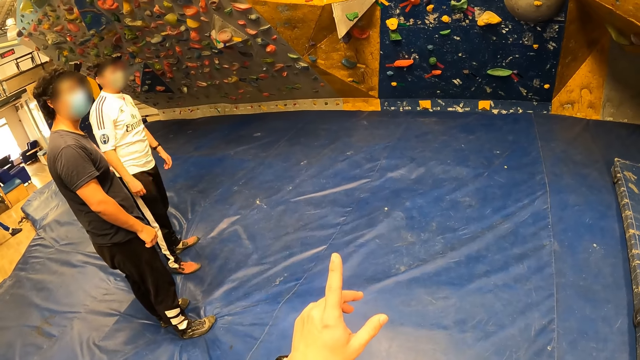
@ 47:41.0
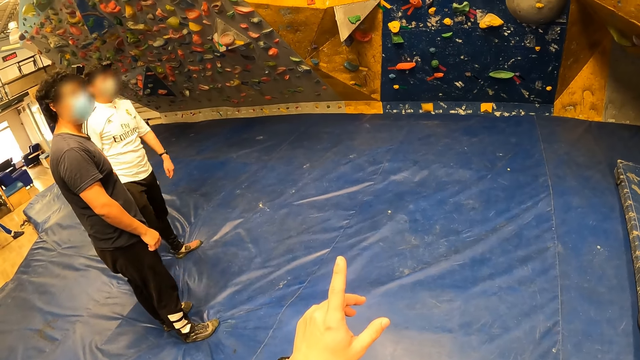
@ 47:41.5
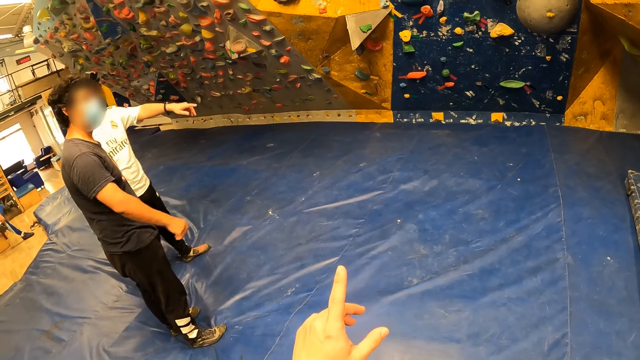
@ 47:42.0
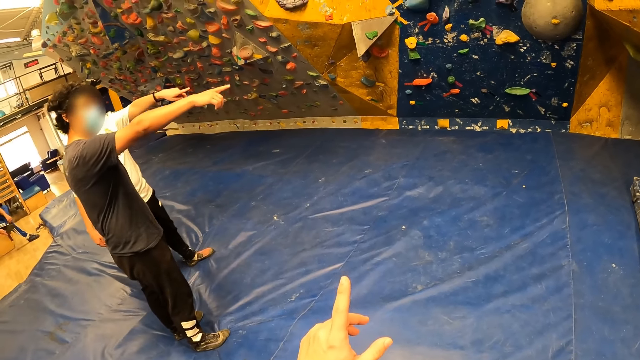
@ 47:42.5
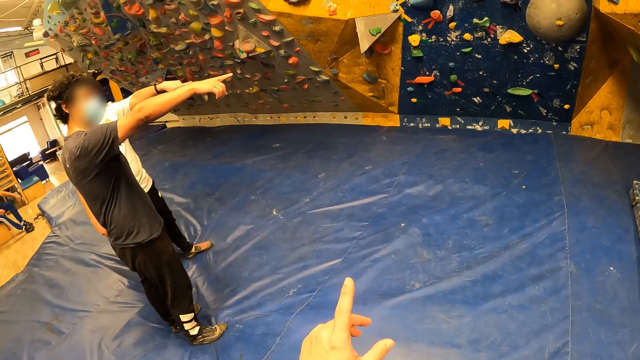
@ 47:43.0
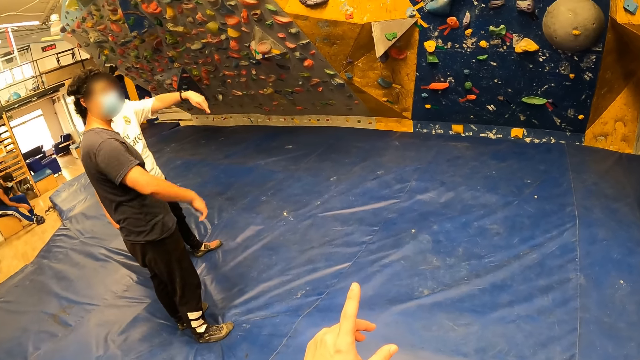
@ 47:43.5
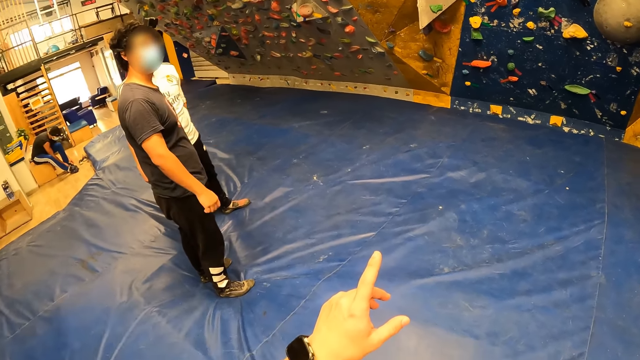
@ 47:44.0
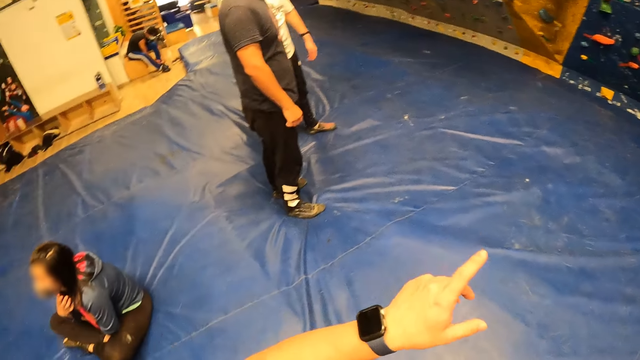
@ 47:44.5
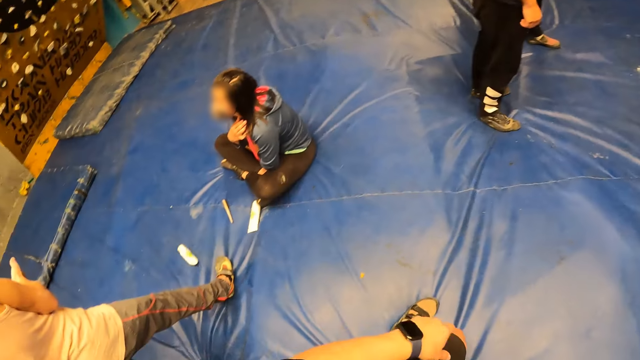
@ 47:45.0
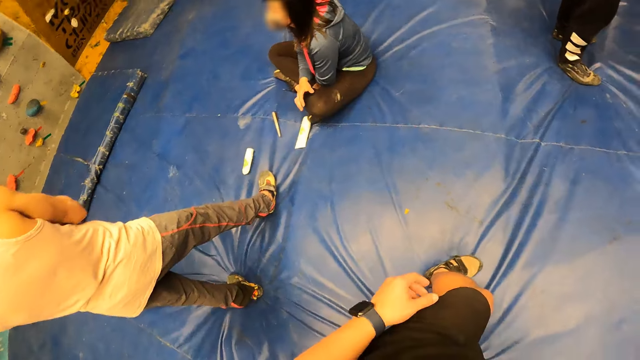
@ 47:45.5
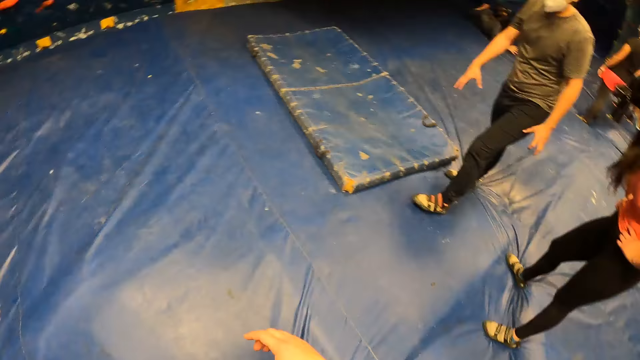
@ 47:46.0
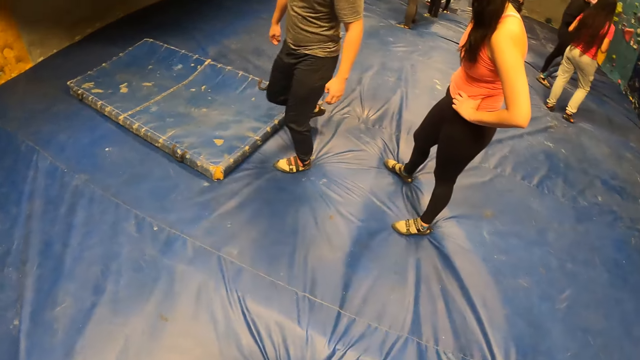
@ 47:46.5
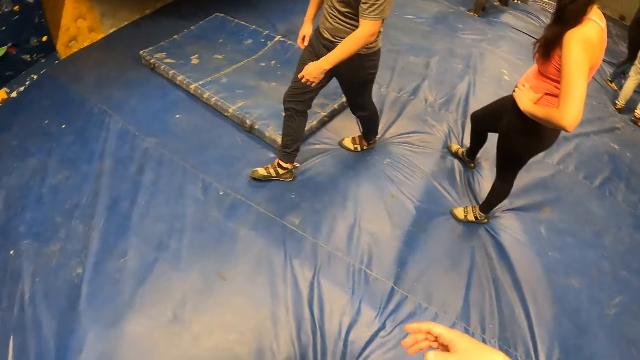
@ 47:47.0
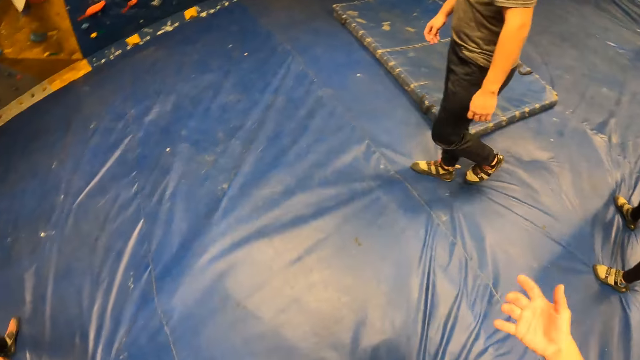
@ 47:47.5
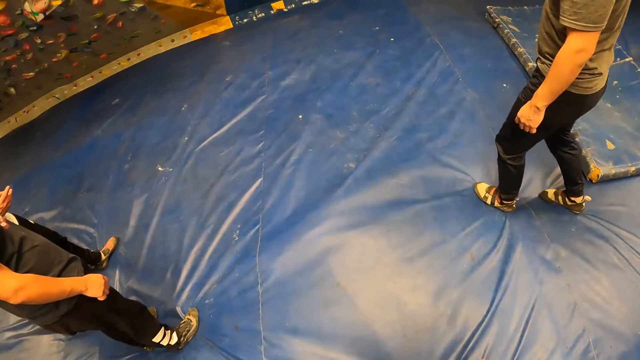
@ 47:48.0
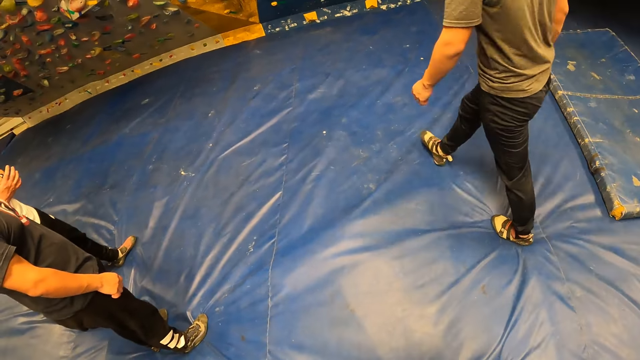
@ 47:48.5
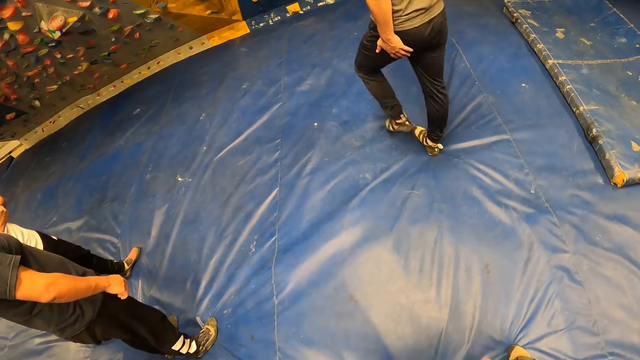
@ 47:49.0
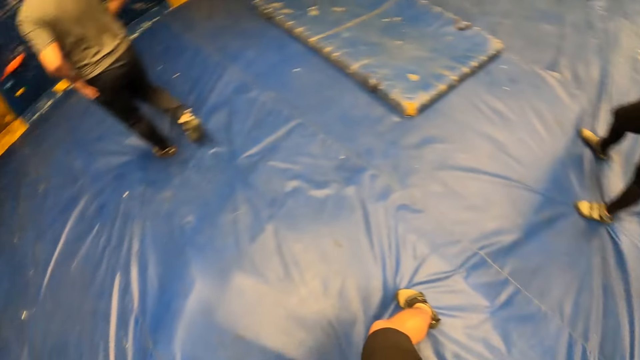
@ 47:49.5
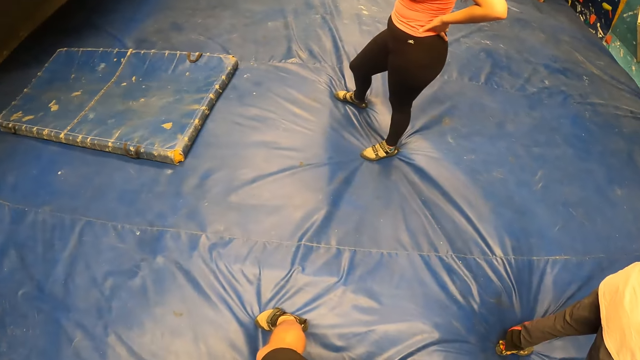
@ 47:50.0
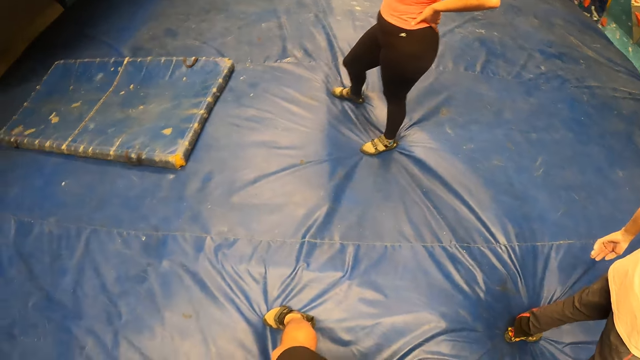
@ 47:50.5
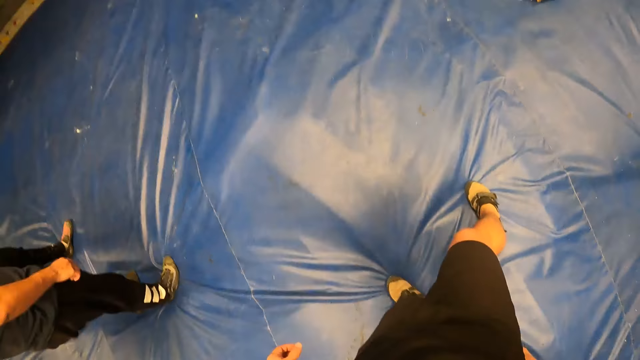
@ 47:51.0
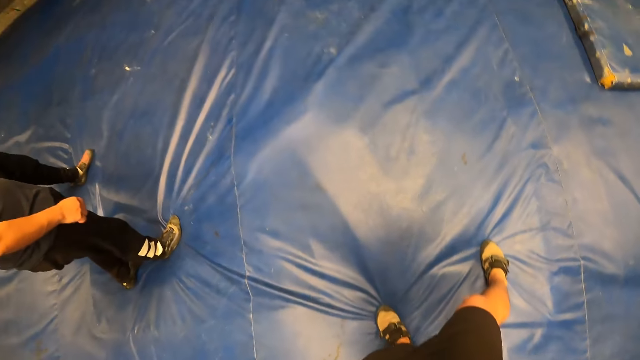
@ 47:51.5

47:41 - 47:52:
The man points to the bouldering wall with his right hand. The other man points to the bouldering wall with his left hand. The camera wearer looks around. She lowers her hand, looks around, throws her hand and looks around.

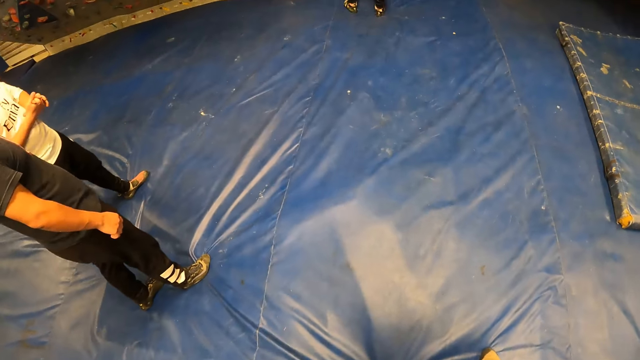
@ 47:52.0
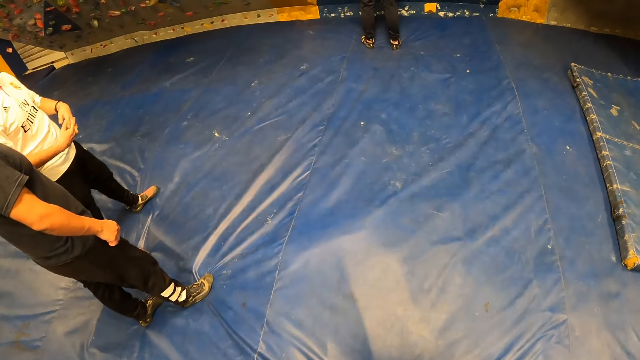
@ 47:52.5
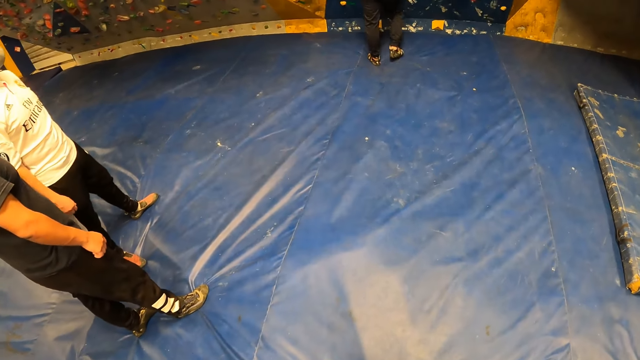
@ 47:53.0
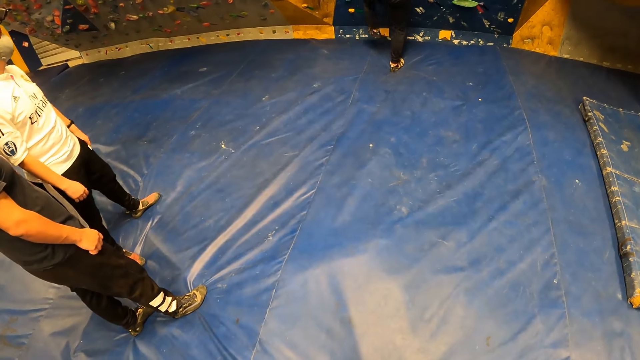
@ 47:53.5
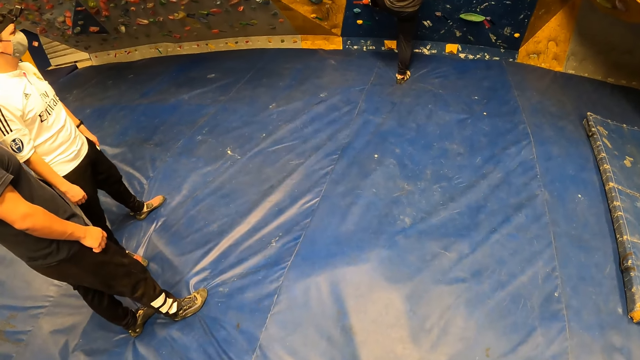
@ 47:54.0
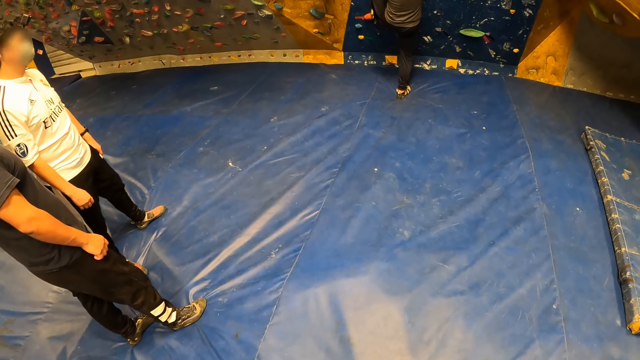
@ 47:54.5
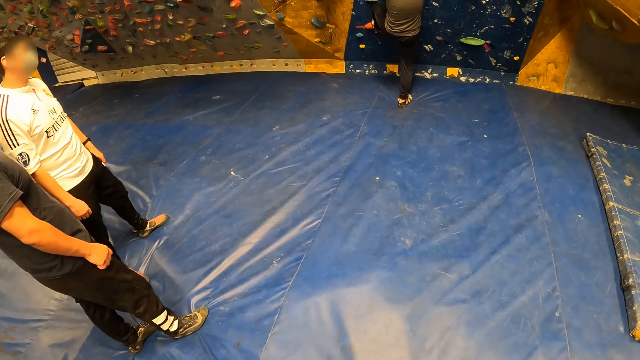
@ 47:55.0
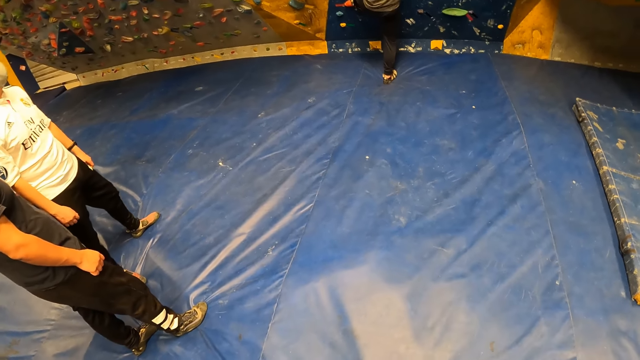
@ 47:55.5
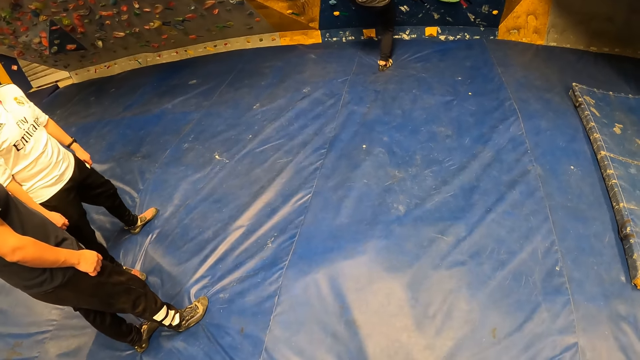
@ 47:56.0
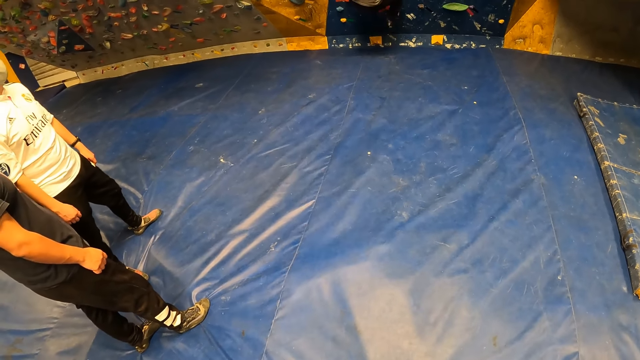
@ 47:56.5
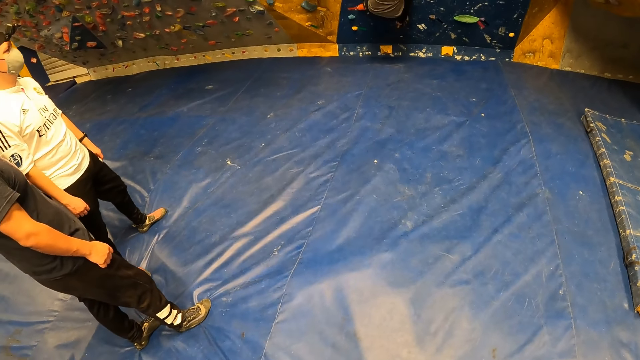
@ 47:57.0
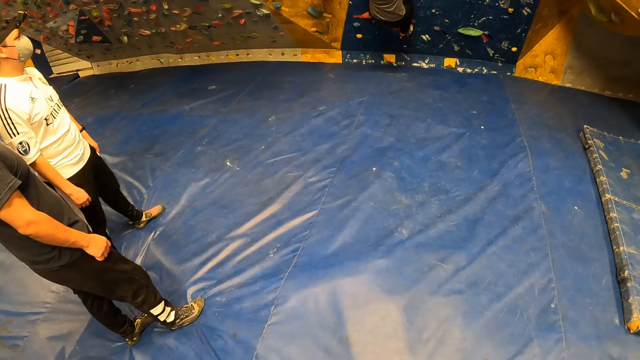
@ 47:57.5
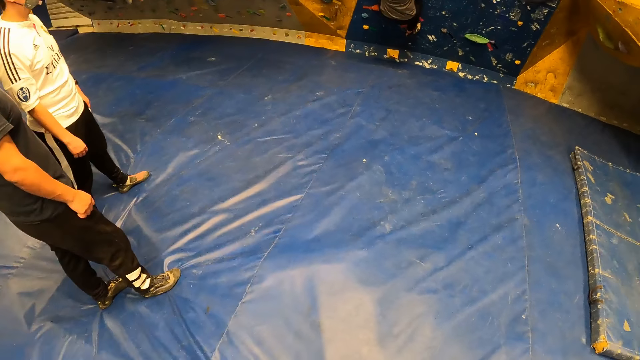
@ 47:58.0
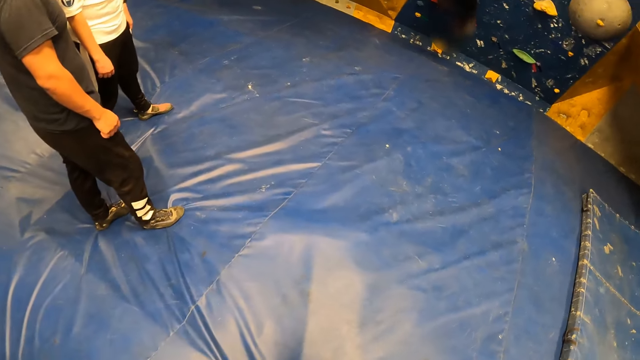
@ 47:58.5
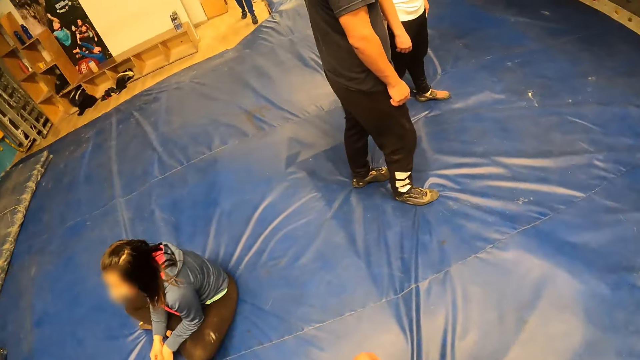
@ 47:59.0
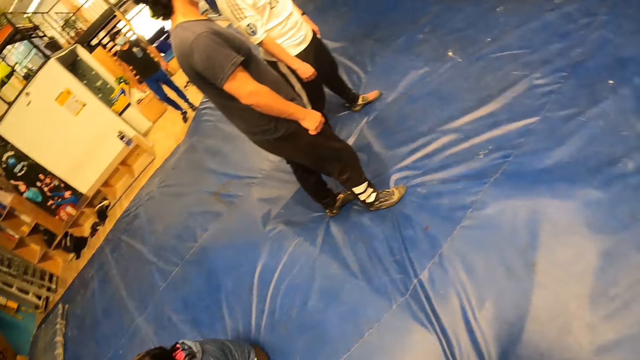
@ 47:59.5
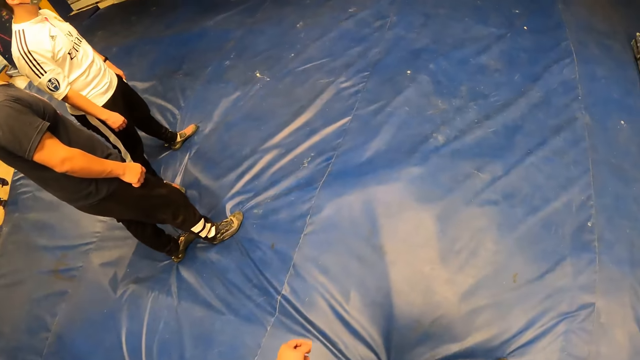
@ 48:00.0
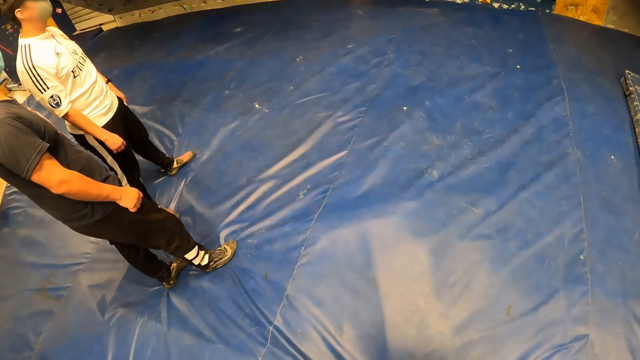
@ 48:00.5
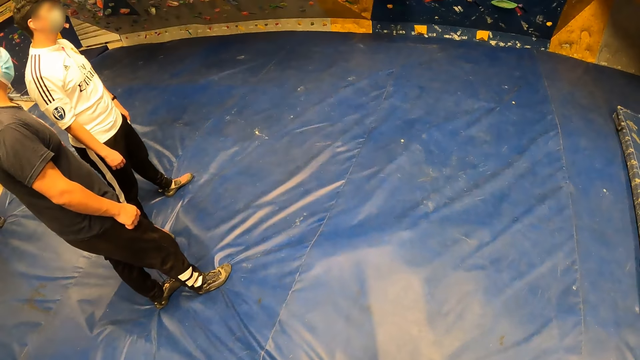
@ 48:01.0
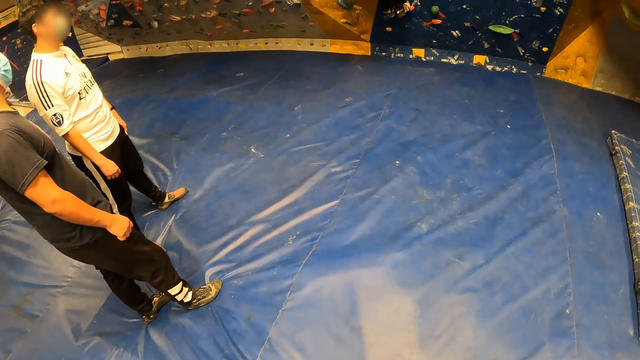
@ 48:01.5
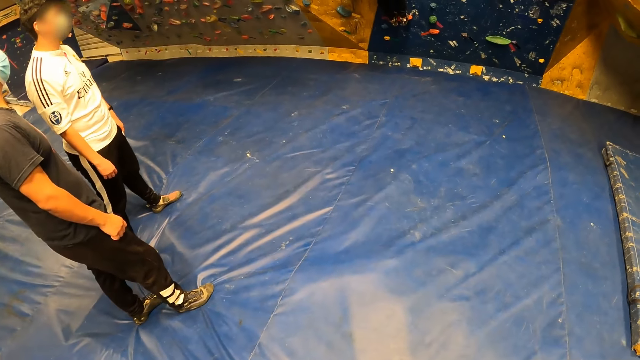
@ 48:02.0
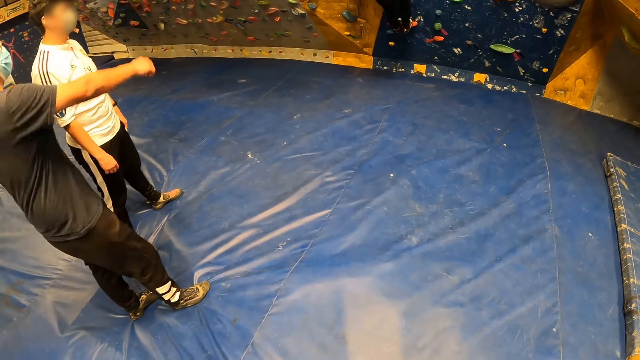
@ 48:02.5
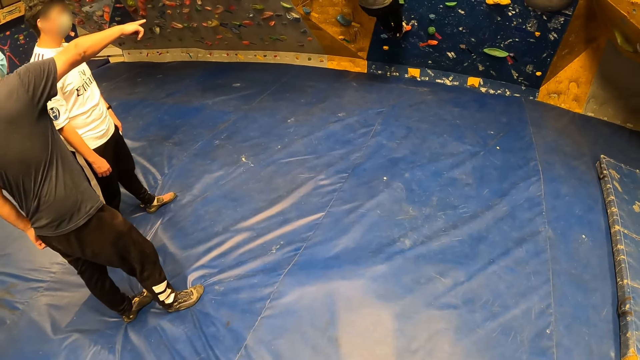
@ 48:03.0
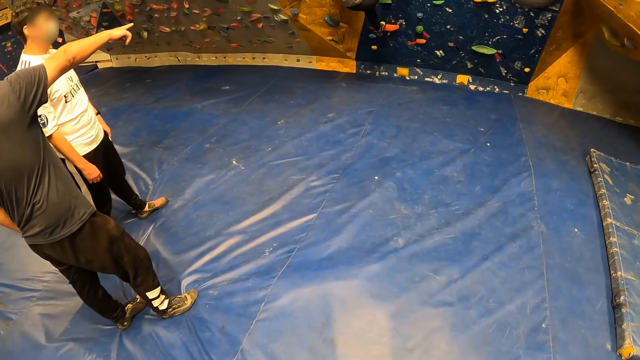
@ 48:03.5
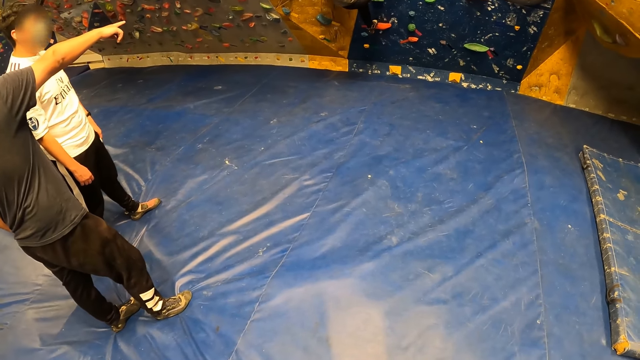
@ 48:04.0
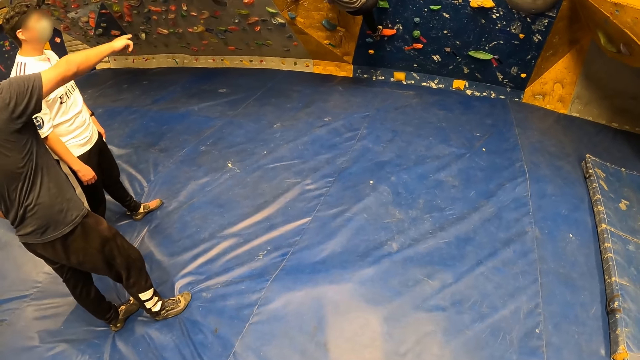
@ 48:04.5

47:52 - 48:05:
A man climbs the bouldering wall. Another man points to the bouldering wall with his left hand.
